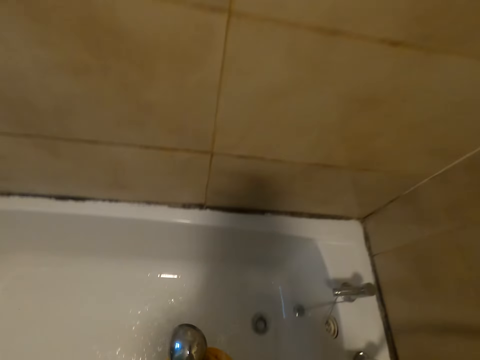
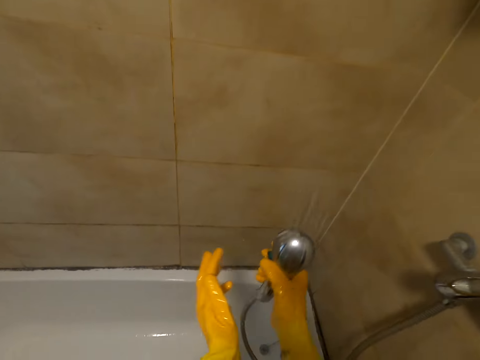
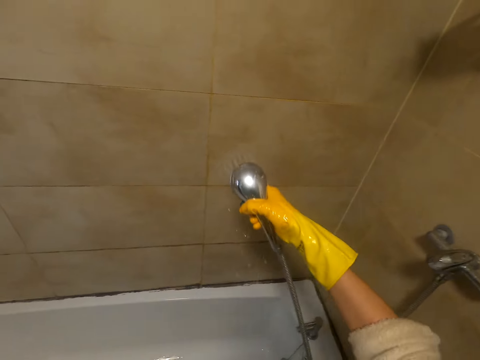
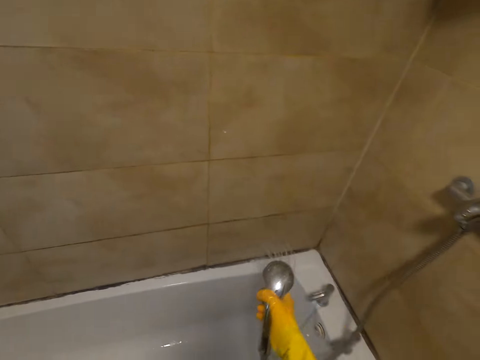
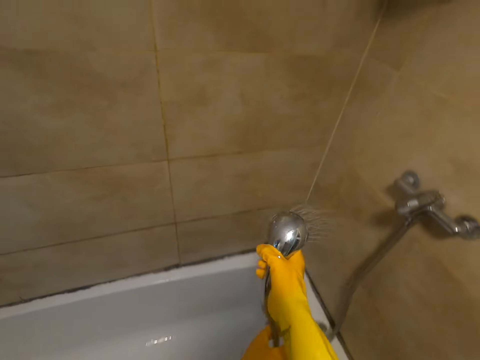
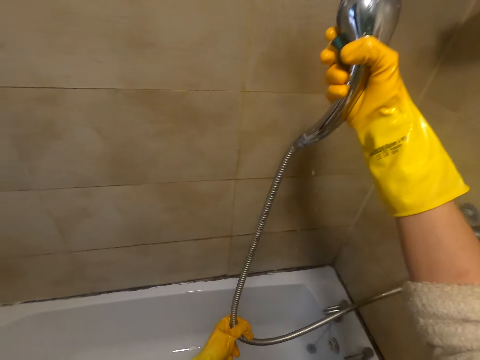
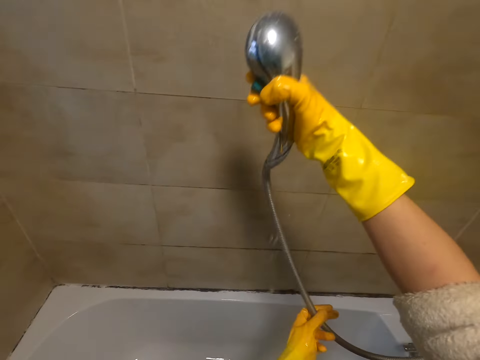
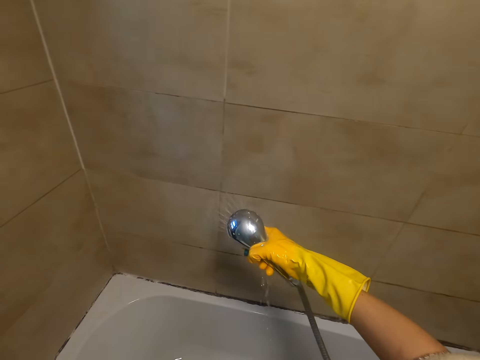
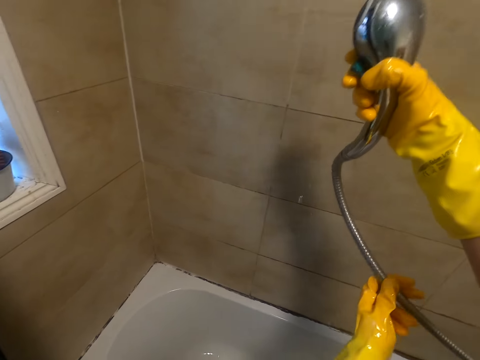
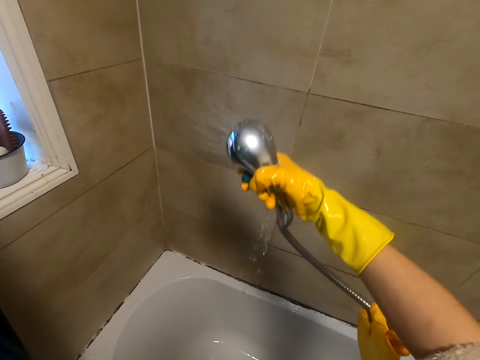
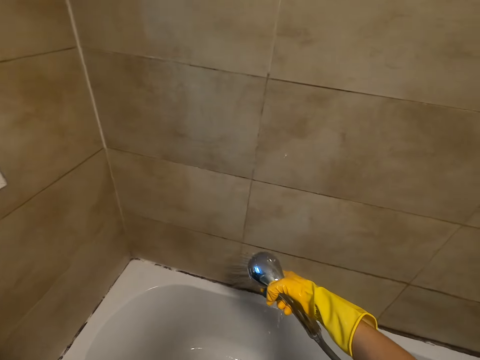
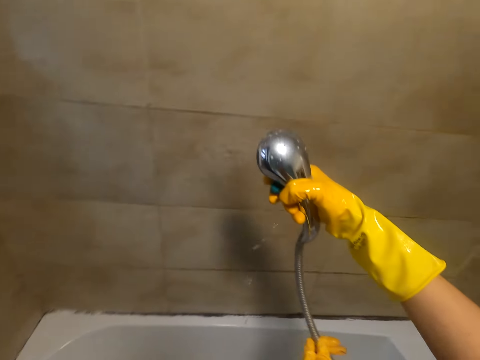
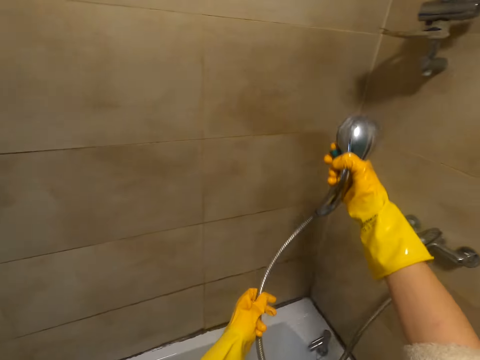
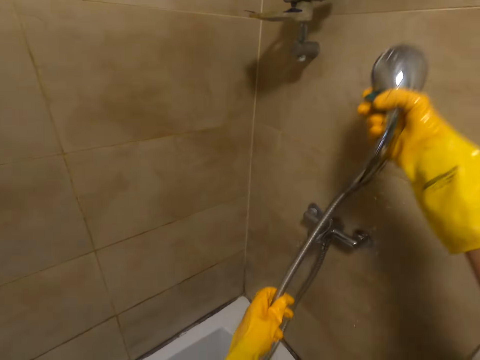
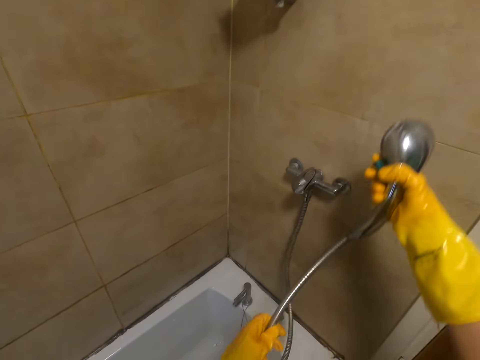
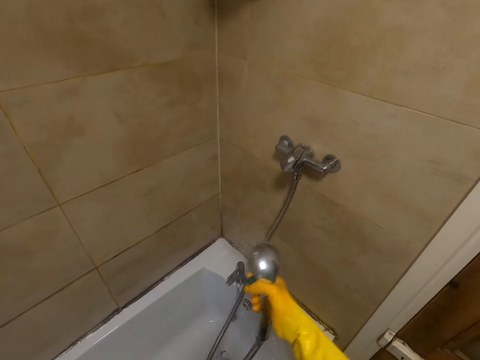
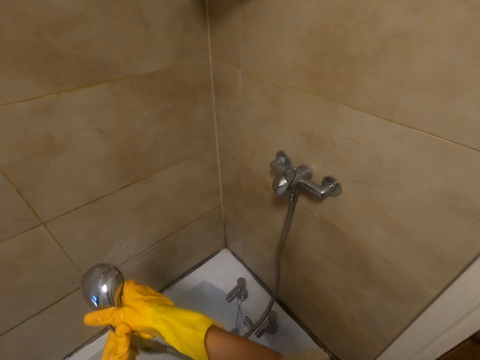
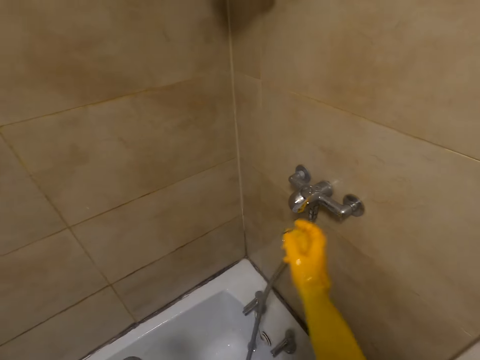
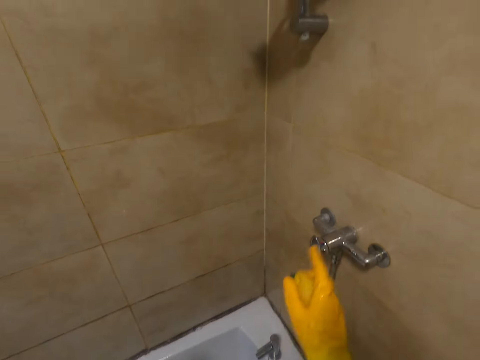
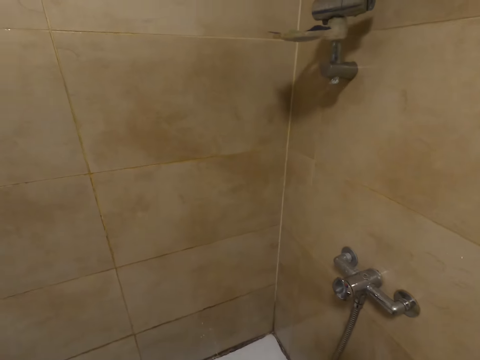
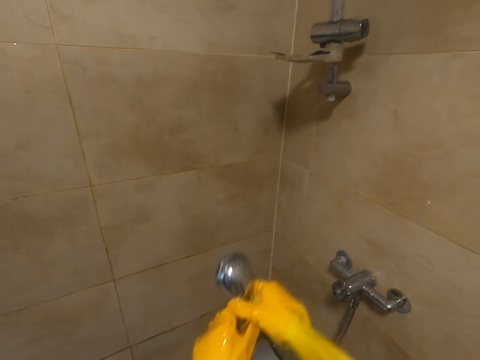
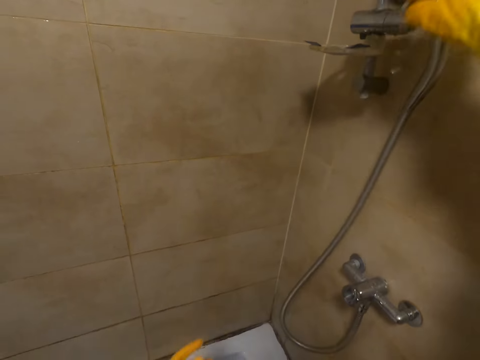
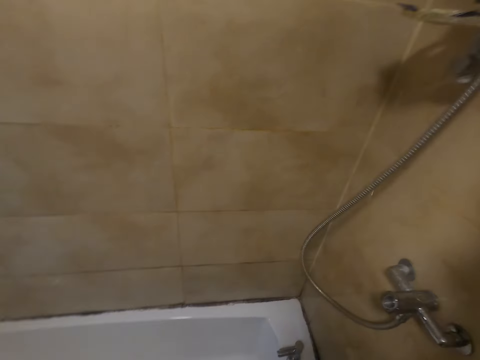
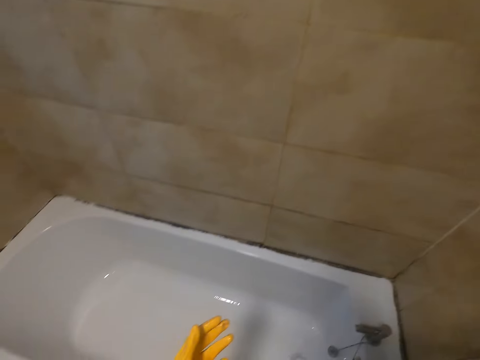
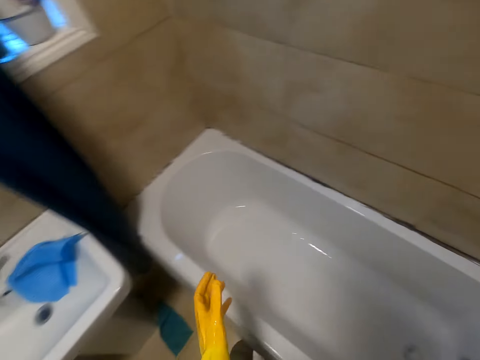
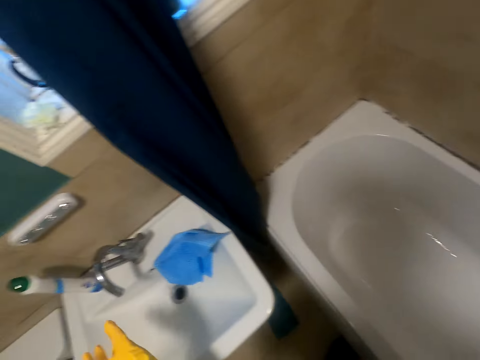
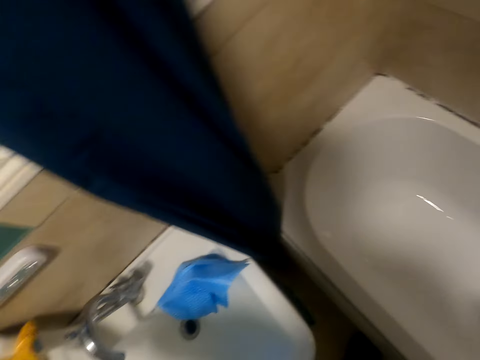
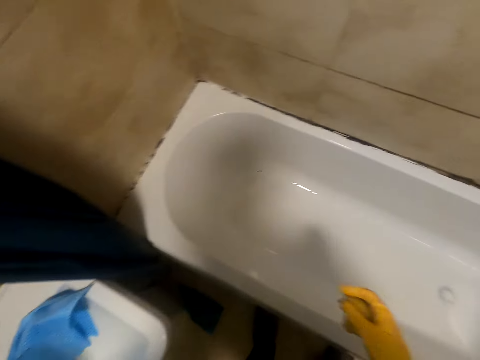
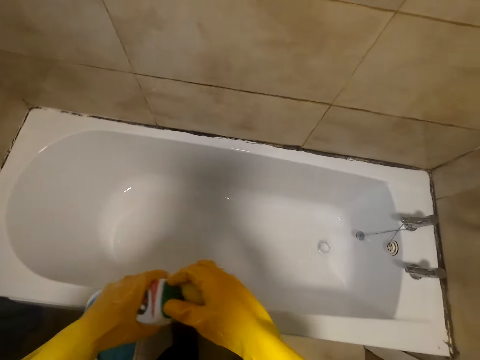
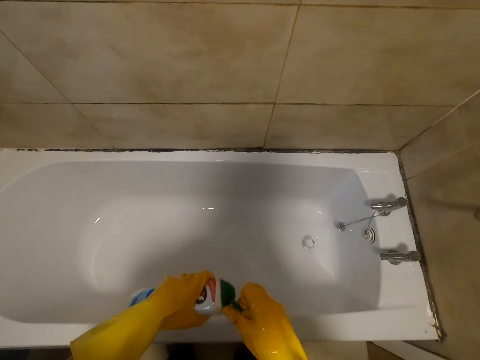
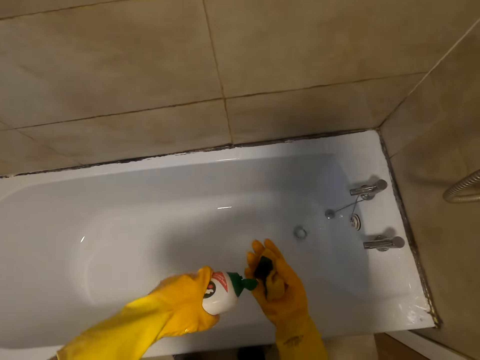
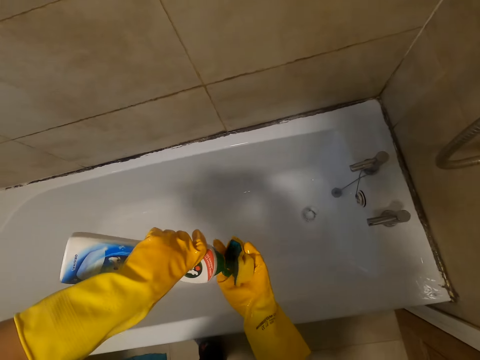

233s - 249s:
The camera wearer cleans the wall. They sprinkle water on the wall. They close the tap. They hang the shower head on the tap. They pick the liquid soap bottle from the sink.

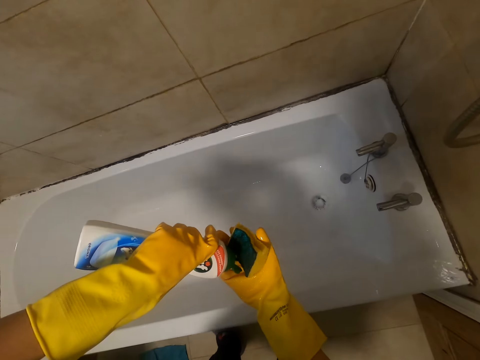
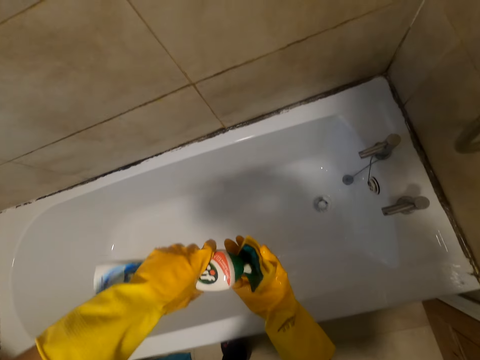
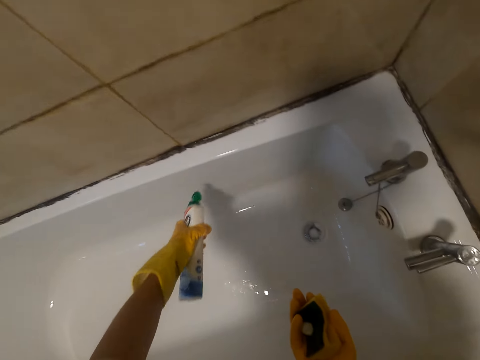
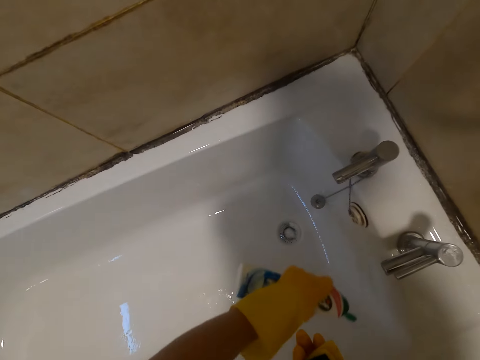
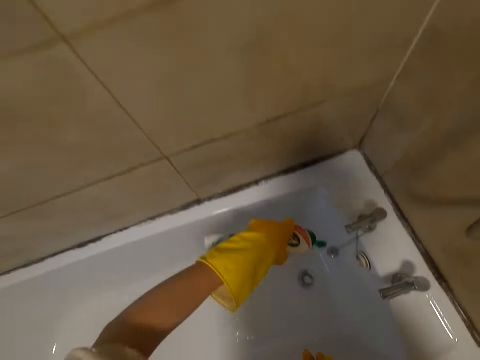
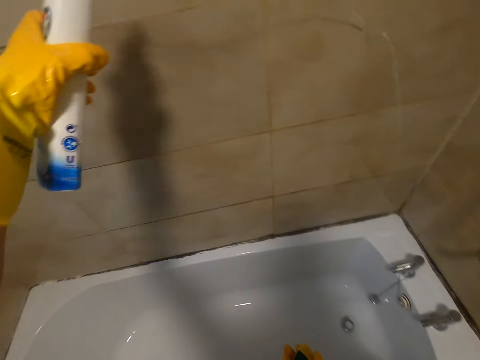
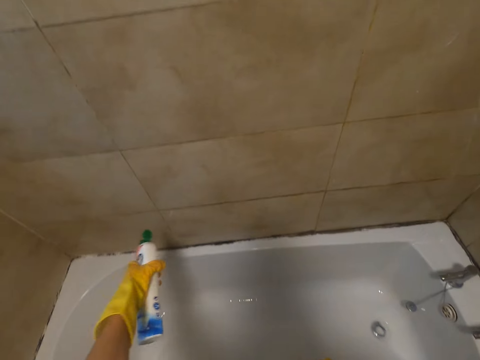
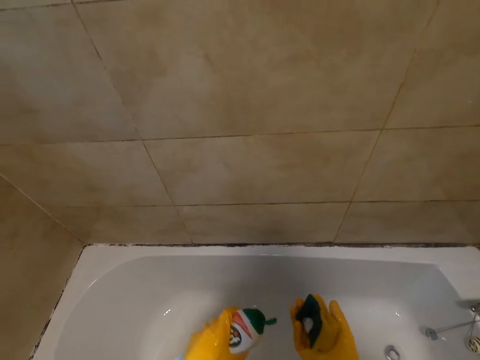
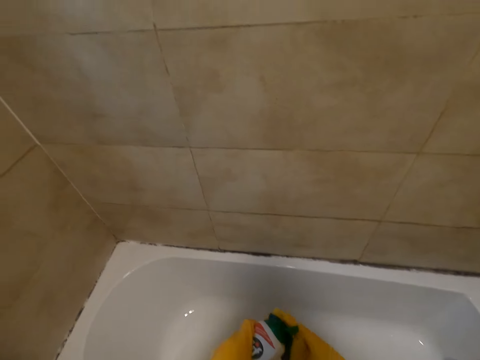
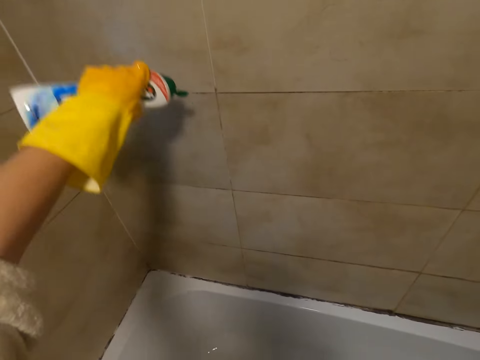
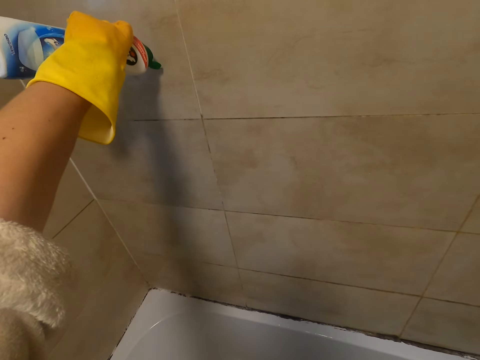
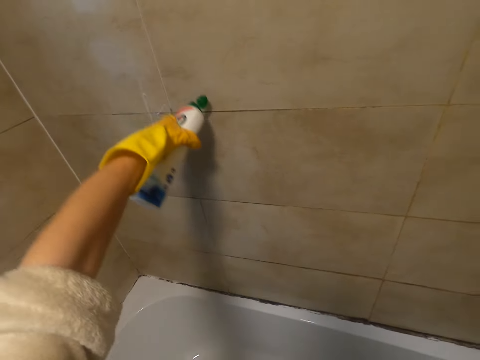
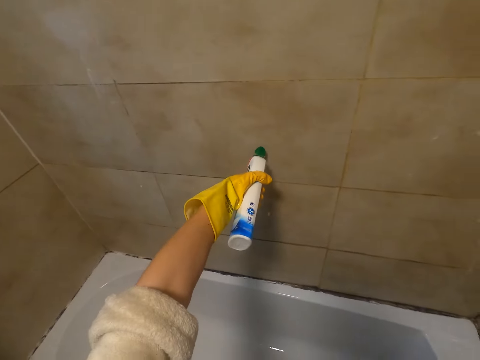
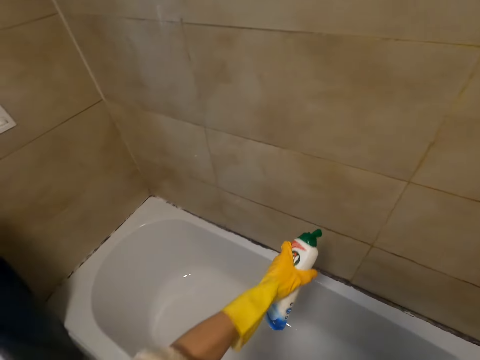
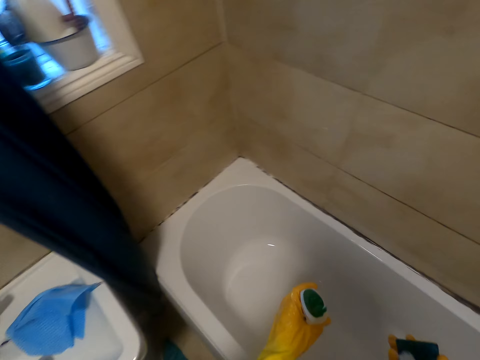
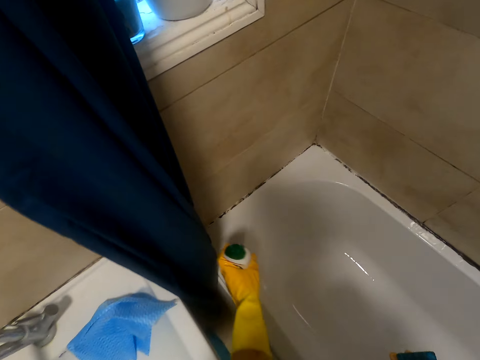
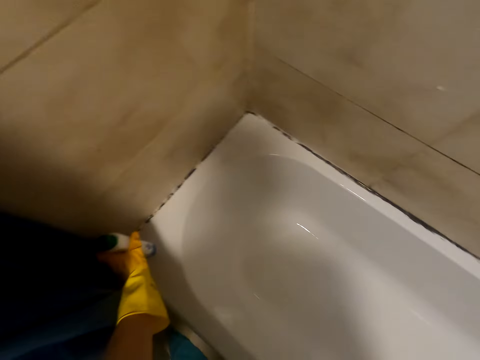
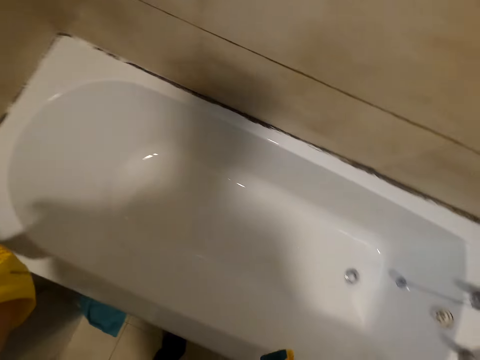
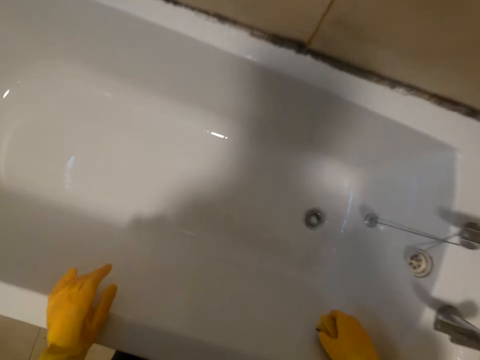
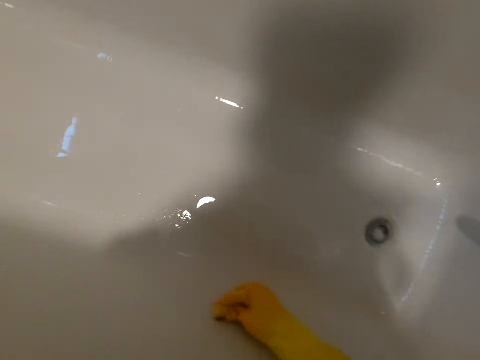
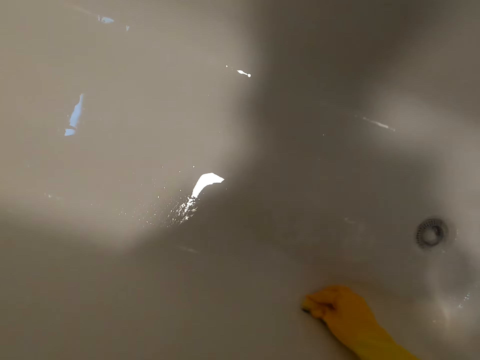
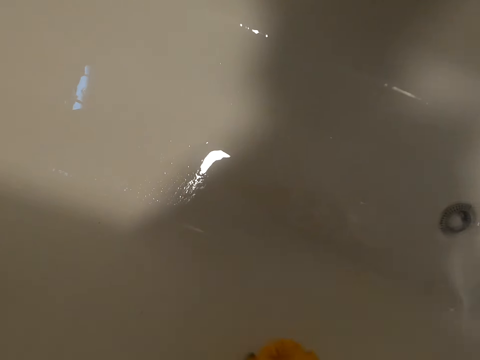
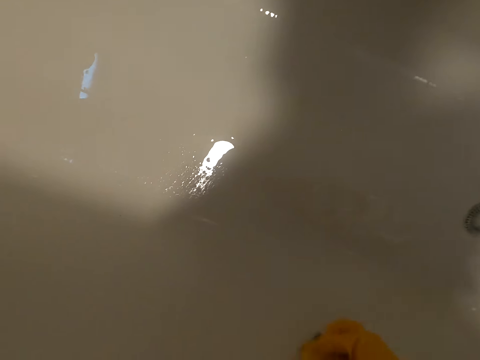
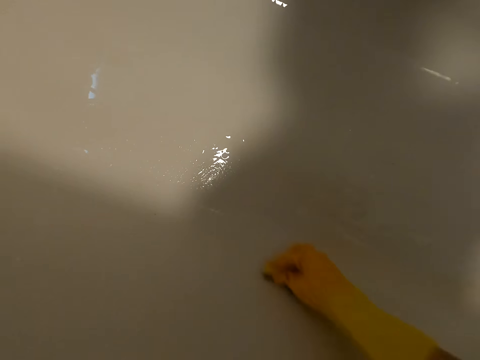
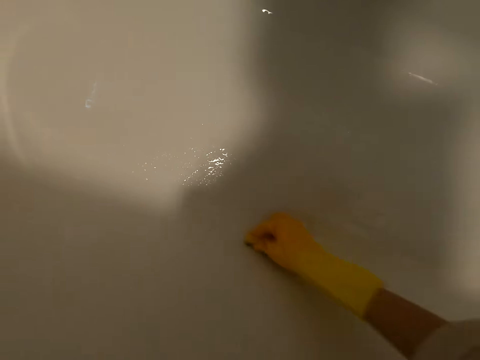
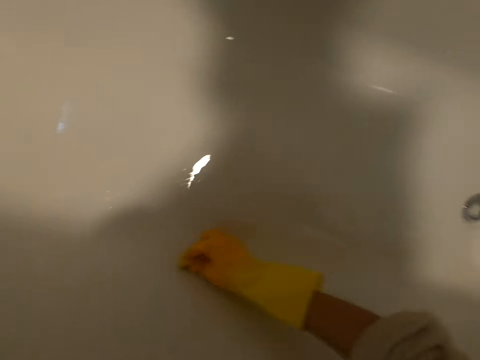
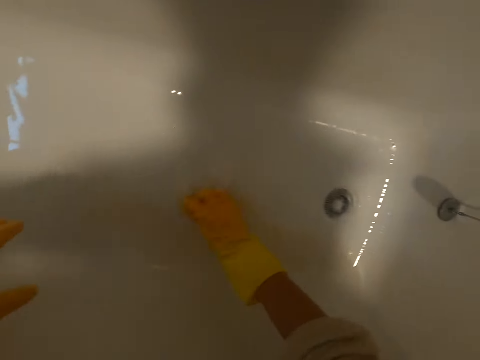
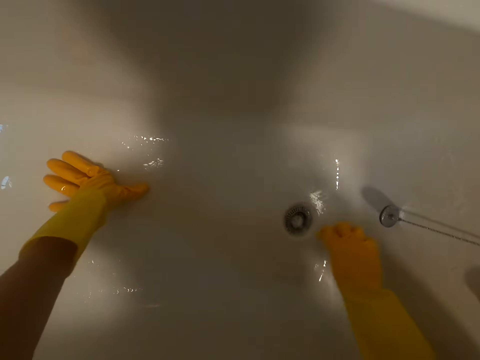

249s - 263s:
The camera wearer pours soap on the sponge. They spray the soap on the sink. They pour soap on the bathtub. They spray the soap on the wall. They place the soap bottle on the sink. They wash the sink. They scrub the bathtub.
